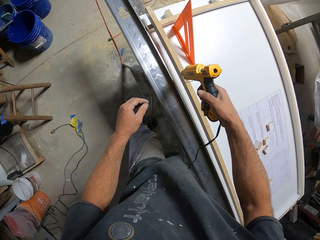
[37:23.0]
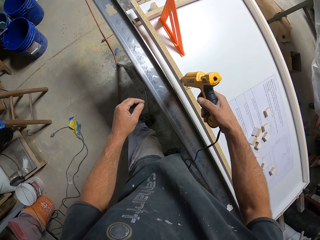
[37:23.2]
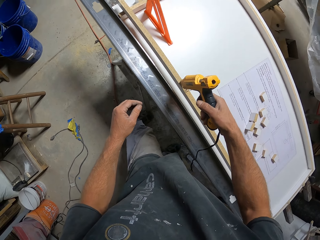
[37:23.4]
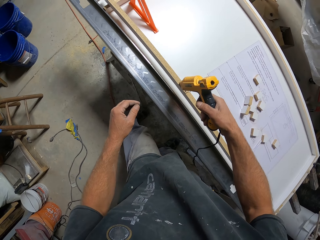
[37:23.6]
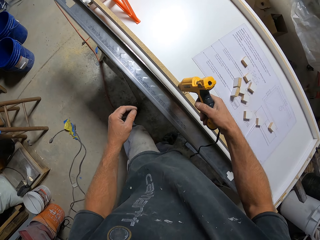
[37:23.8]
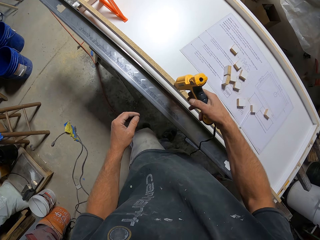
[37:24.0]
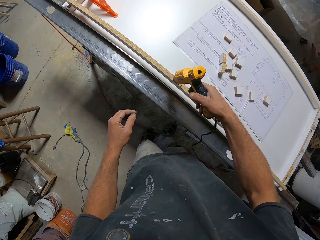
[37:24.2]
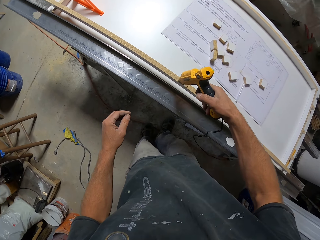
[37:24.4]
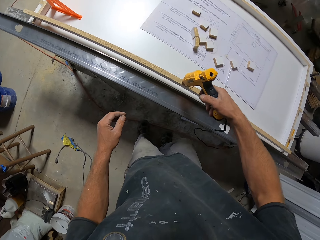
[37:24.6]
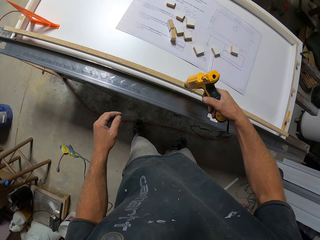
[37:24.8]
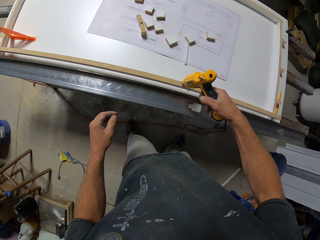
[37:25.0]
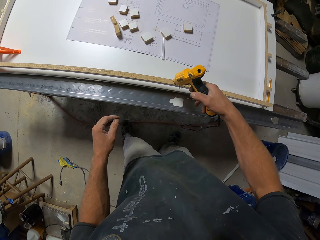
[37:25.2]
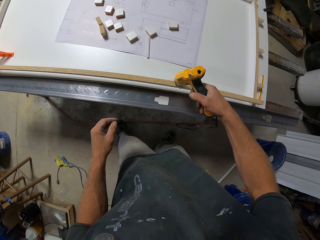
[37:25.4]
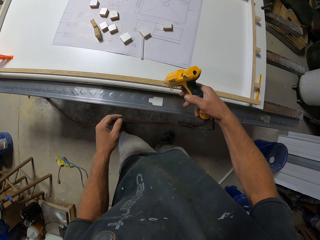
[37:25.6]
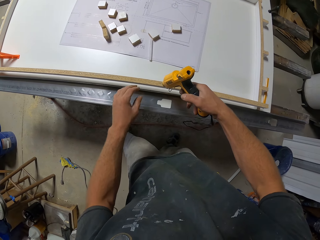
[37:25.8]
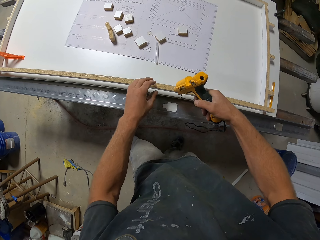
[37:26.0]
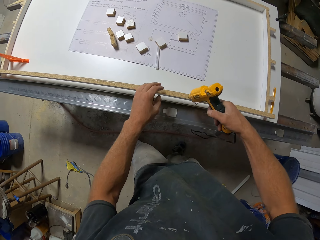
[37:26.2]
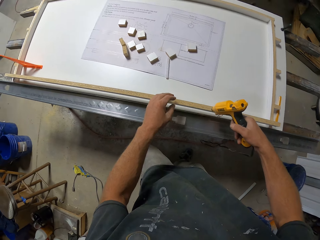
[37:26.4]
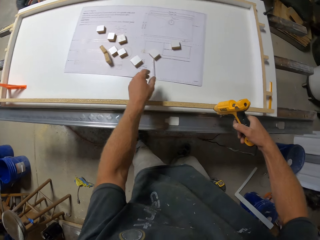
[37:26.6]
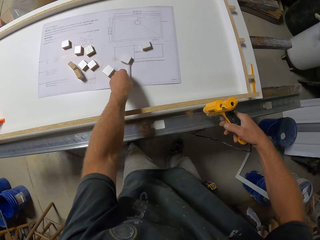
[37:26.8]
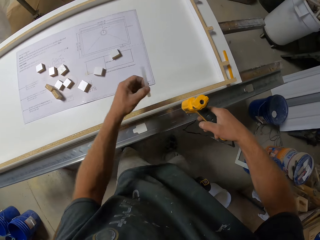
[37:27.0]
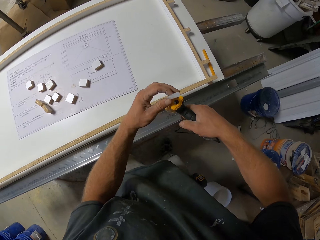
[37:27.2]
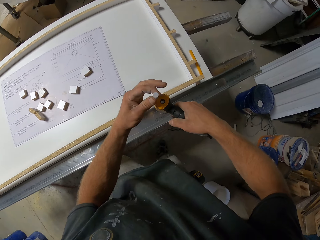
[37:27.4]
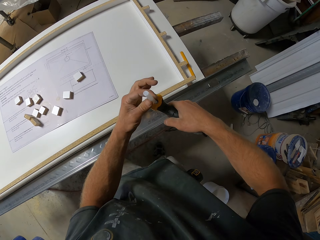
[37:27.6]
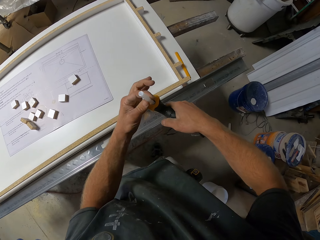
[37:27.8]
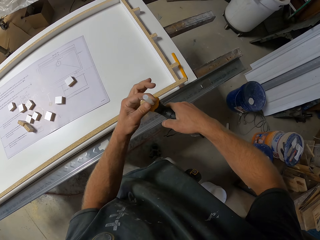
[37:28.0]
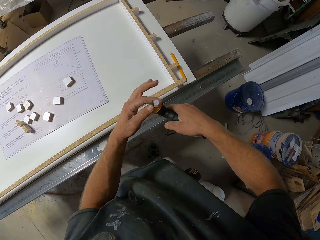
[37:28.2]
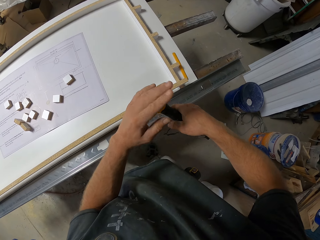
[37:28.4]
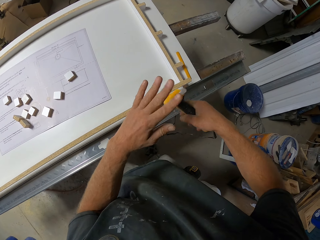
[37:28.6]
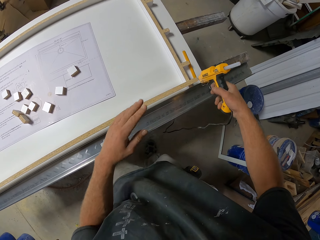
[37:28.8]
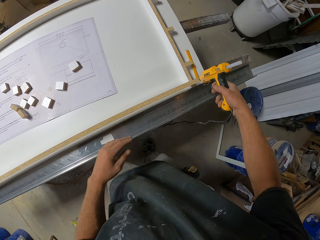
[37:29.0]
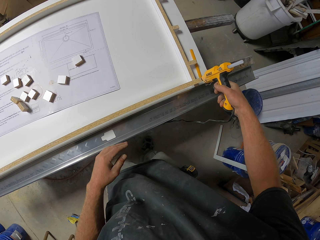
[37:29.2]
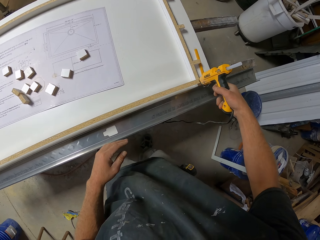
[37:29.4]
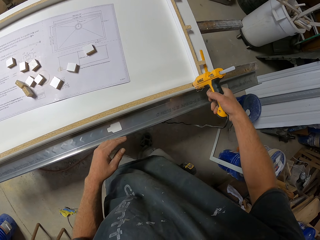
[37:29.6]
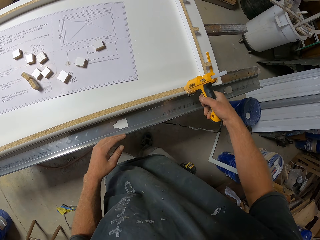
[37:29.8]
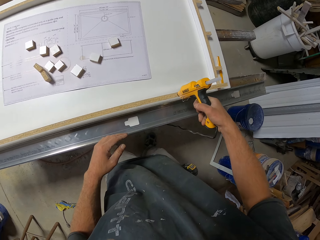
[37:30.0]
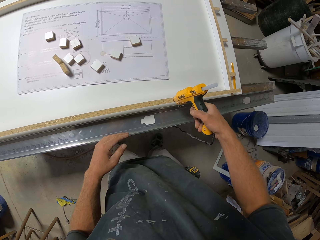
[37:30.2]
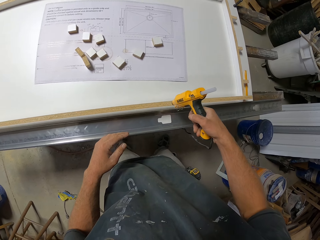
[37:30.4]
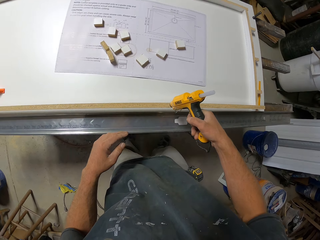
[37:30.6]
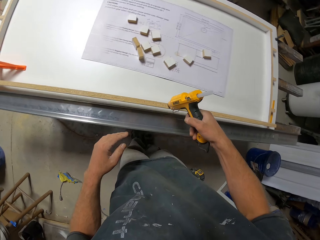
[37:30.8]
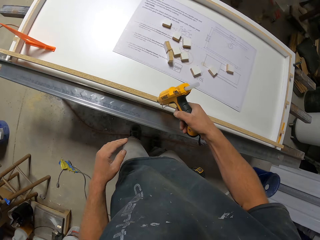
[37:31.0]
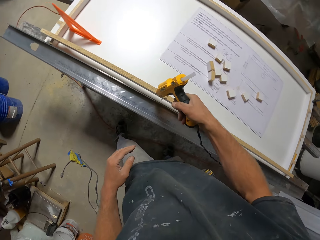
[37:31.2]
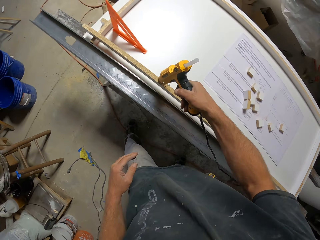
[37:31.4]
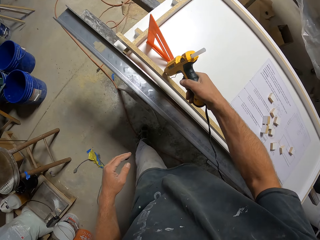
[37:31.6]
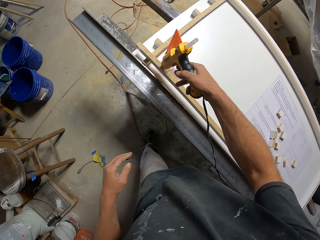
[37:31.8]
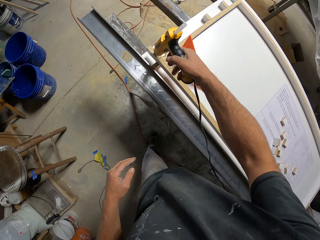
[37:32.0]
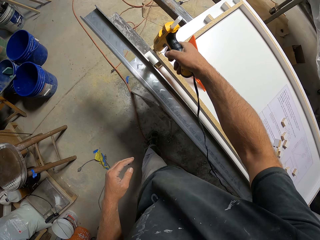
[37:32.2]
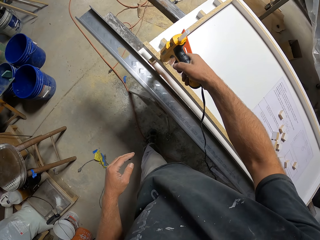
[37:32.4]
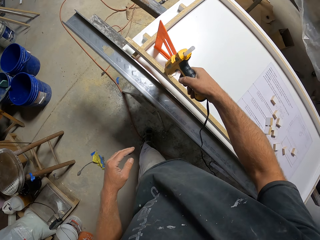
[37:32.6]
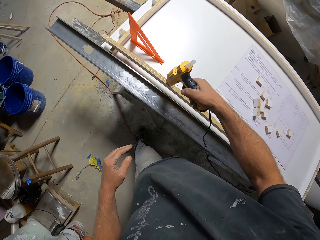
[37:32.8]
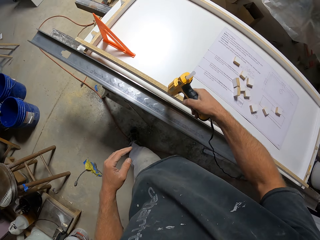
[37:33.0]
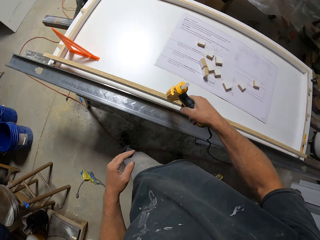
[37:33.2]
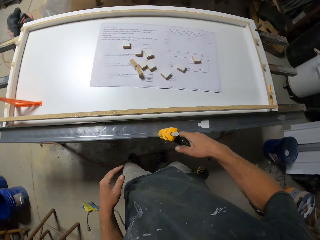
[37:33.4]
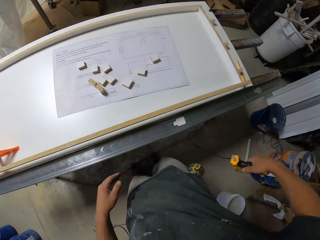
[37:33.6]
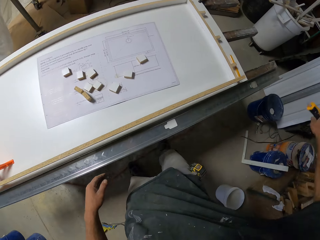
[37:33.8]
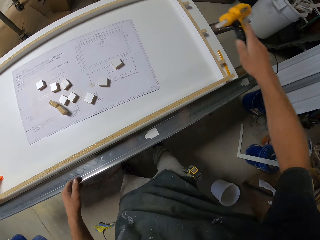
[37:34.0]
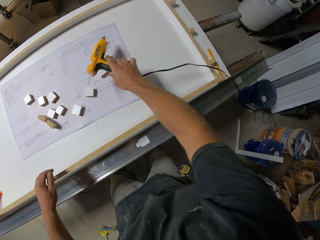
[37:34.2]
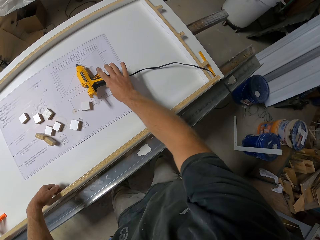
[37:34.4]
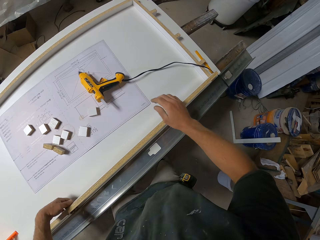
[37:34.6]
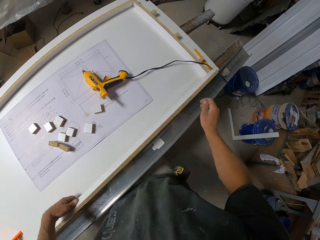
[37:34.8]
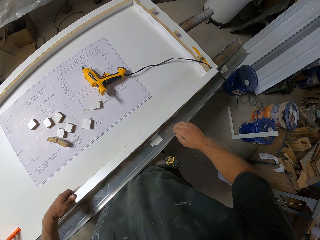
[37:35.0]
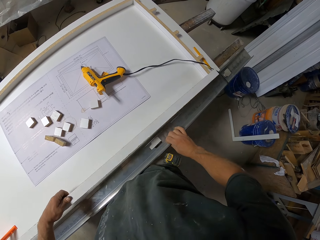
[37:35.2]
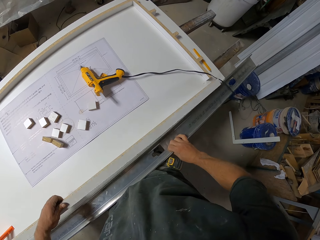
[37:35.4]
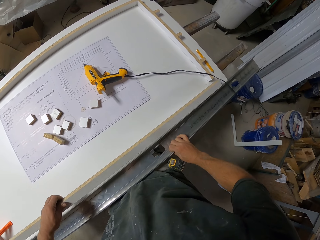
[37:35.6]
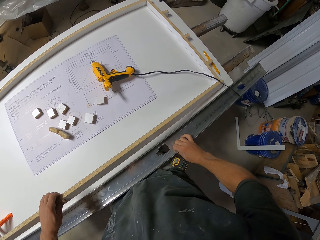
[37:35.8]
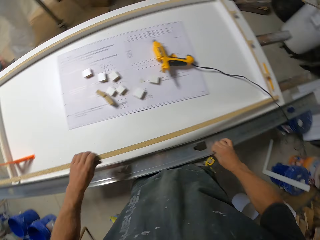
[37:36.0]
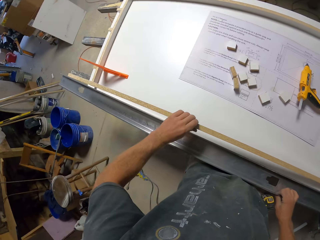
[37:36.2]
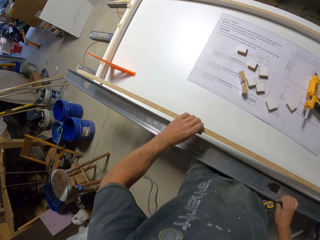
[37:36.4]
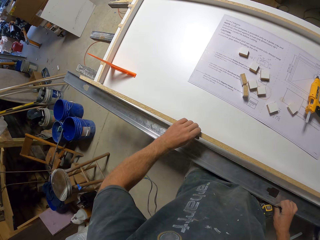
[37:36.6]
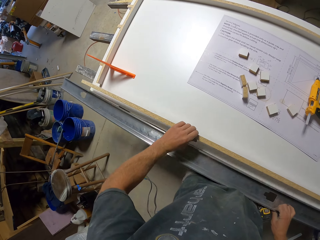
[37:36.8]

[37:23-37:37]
The camera wearer moves the legs. They pick up the glue gun stick or pen. They put the glue gun stick on the glue gun. They apply glue on the piece of wood. They move the legs. They put the glue gun on the table. They turn the piece of wood. They move the flat bar.

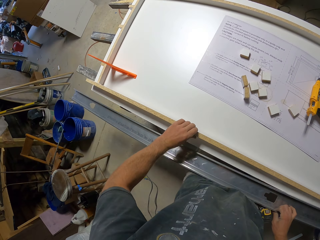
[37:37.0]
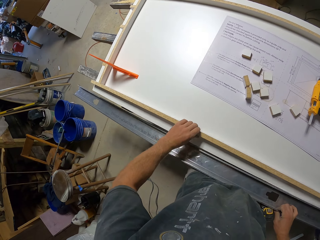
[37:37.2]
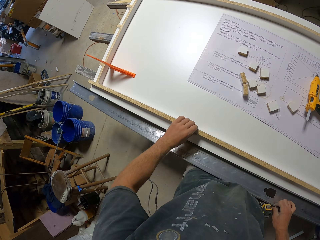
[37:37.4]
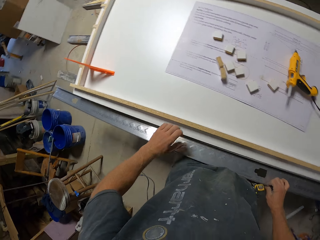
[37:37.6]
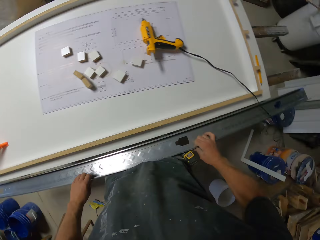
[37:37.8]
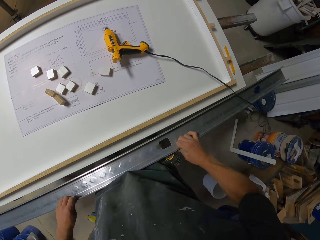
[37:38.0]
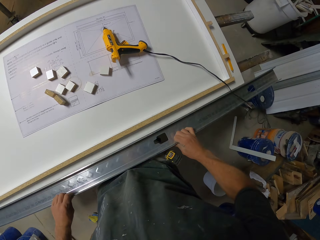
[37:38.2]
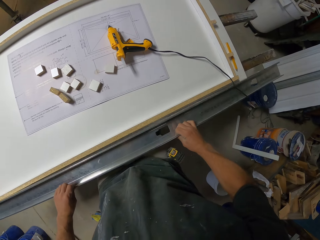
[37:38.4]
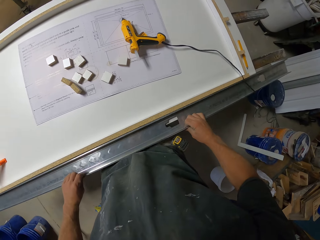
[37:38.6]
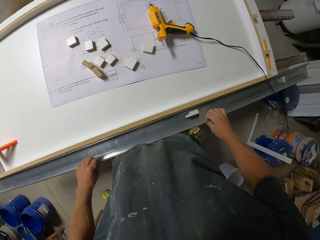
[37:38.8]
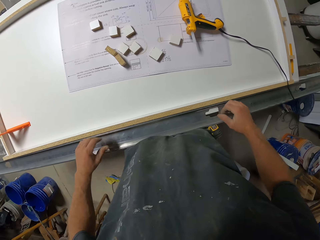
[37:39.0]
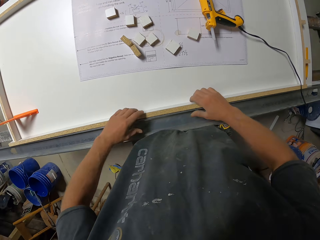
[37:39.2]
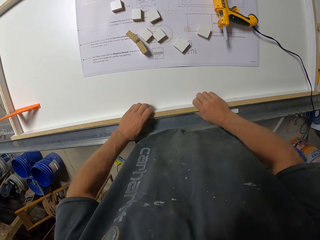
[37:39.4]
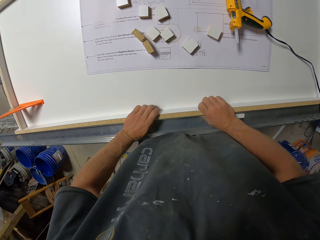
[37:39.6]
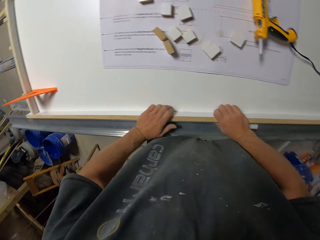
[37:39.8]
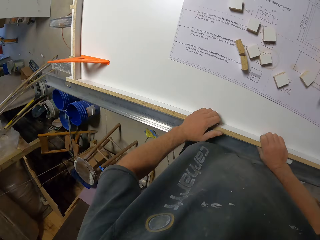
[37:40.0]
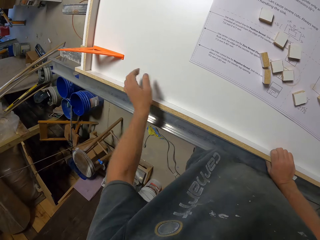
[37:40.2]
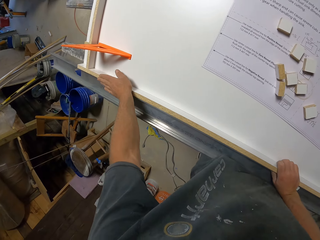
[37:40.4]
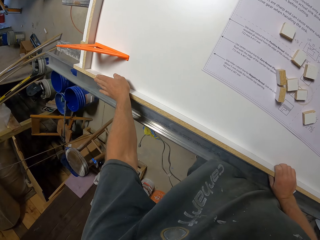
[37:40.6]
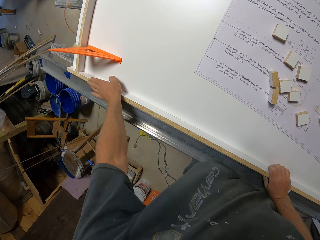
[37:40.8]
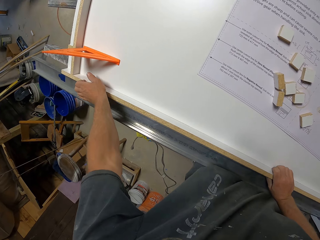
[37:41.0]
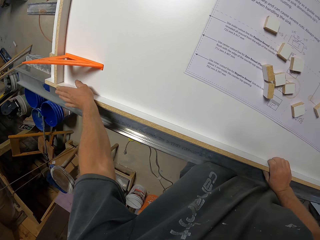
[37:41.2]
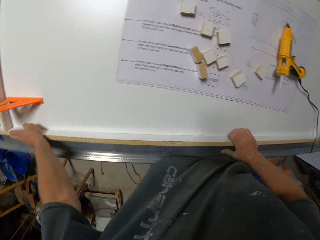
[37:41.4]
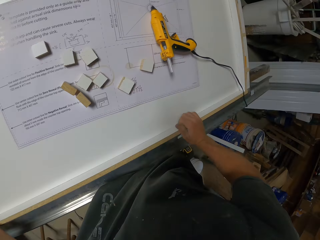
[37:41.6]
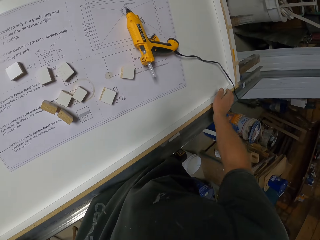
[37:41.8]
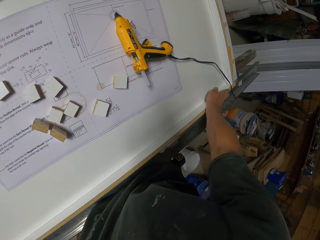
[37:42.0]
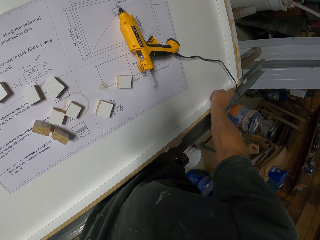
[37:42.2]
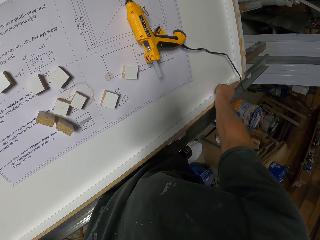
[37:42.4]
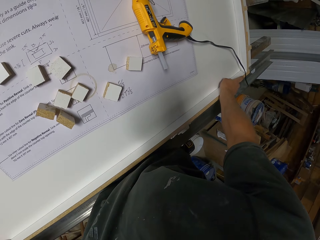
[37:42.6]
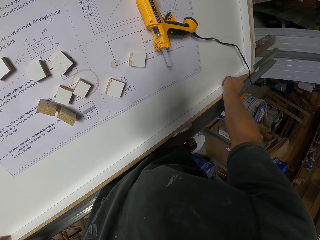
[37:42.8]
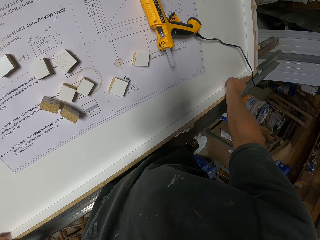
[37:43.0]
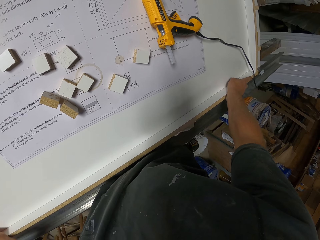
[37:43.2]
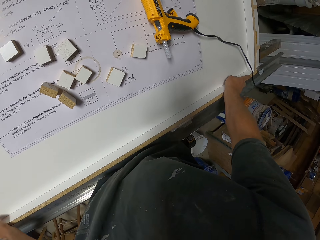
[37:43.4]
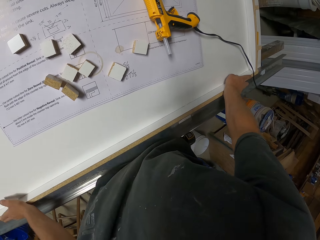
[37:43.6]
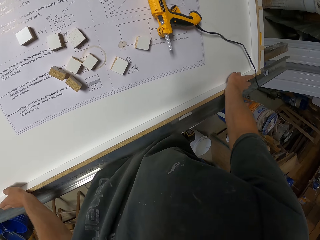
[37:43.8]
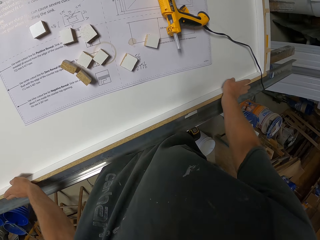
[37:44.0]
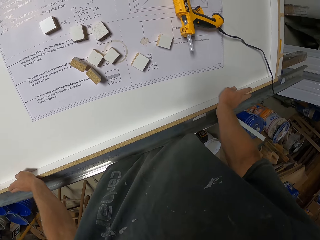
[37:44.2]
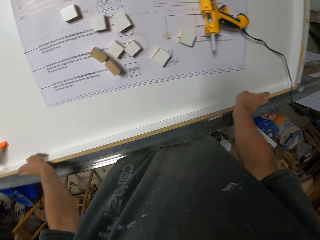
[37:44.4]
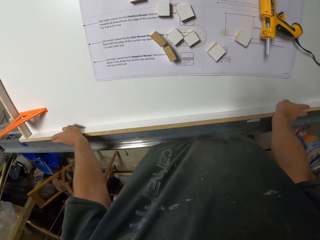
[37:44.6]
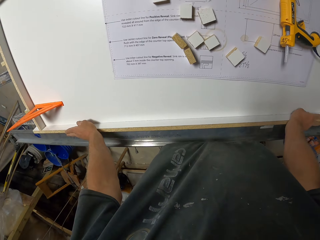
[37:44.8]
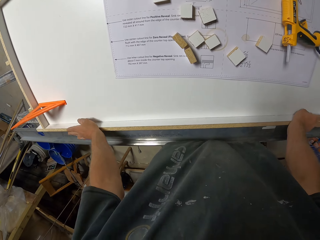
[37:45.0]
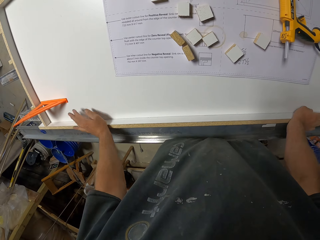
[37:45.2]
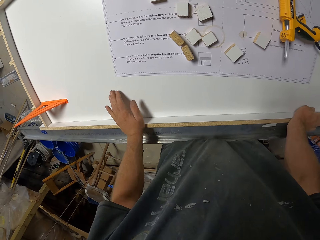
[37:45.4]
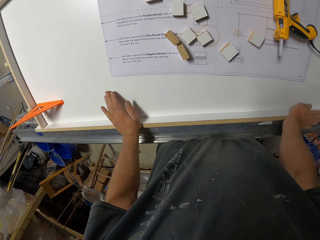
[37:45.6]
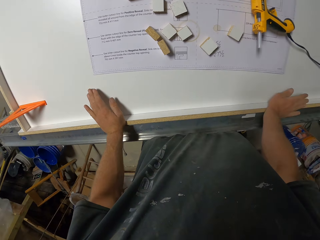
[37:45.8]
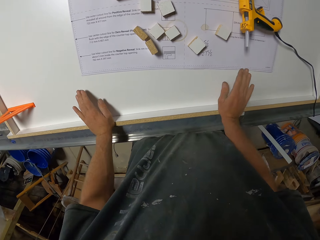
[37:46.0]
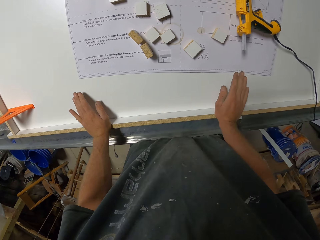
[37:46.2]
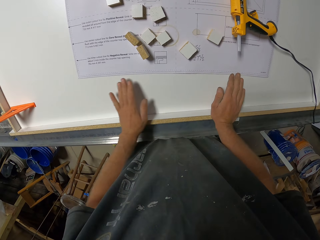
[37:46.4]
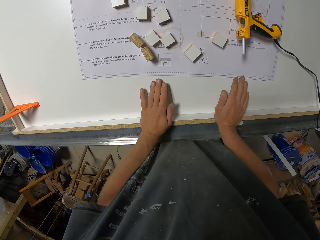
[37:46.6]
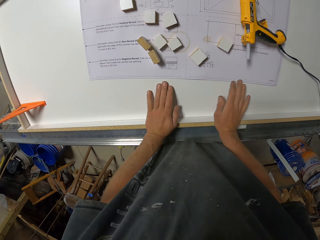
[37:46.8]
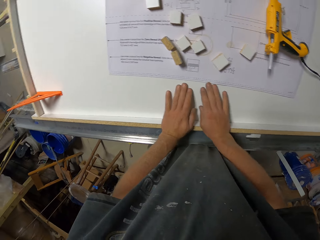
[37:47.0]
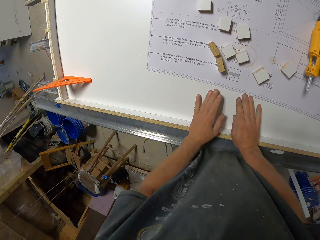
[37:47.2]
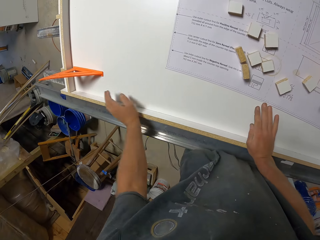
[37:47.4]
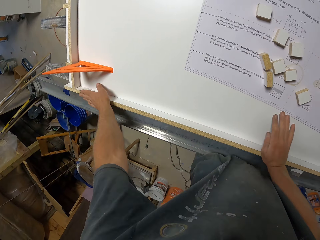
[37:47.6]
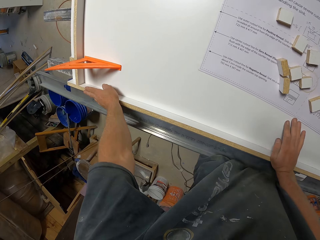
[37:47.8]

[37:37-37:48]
The camera wearer moves the flat bar. They put the steel bar against the piece of wood. They press the piece of wood and the flat bar. They touch the piece of wood. They press the piece of wood. They press the piece of wood again. They move the hand. They look around. They move the hands. They move the hand. They press the piece of wood. They move the hand. They move the hand again.
